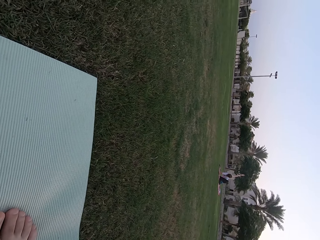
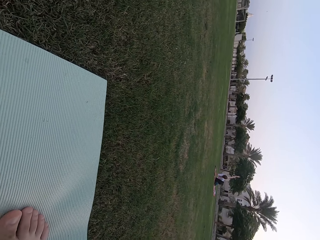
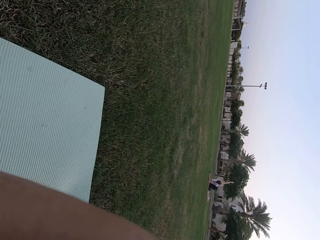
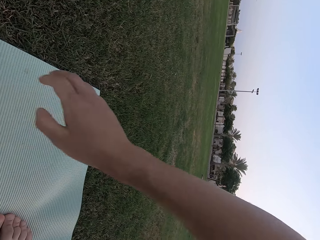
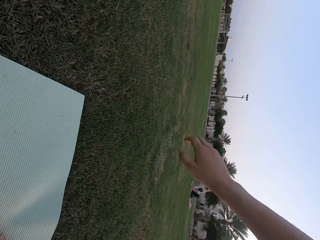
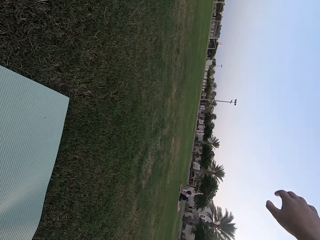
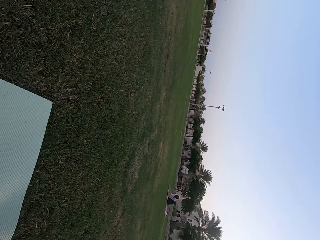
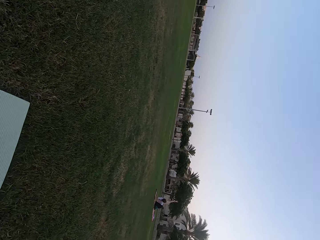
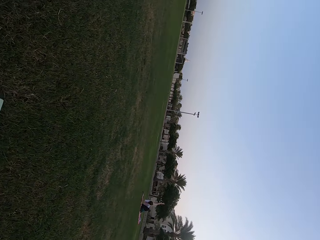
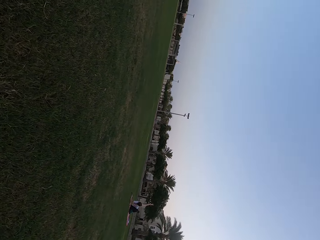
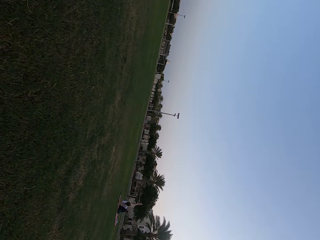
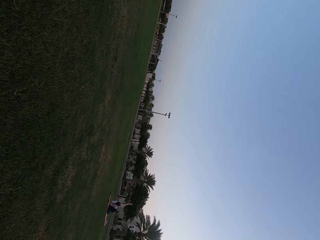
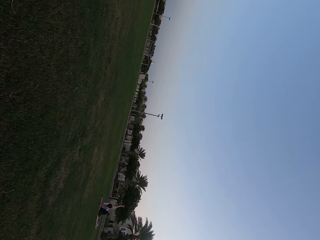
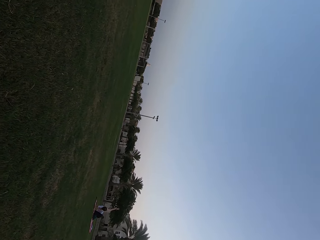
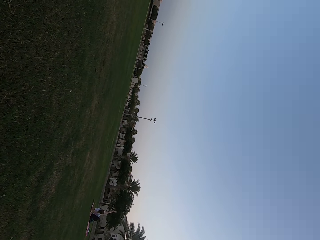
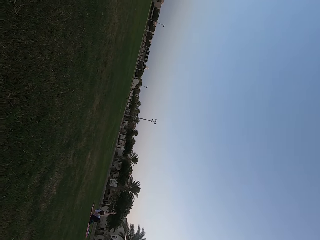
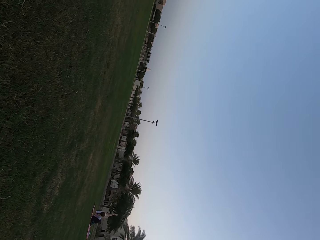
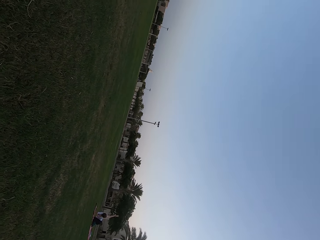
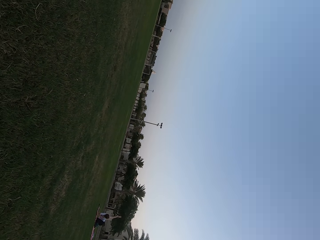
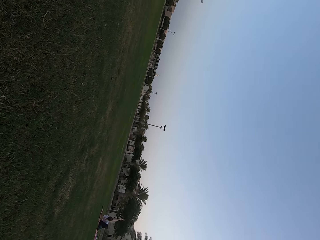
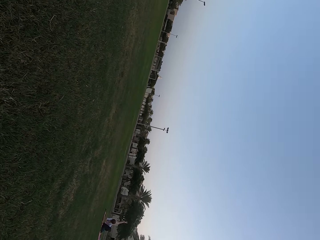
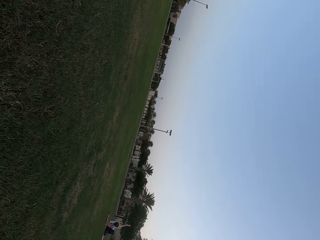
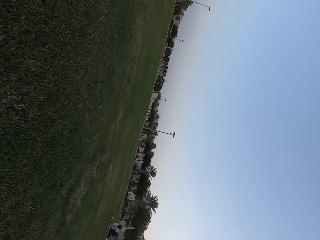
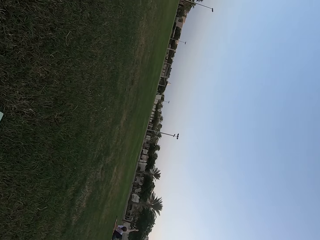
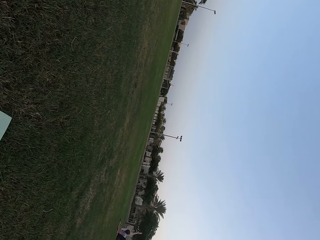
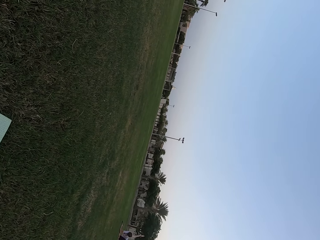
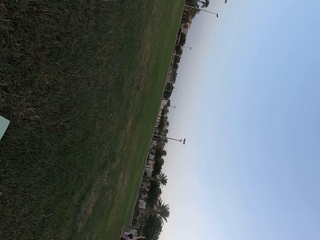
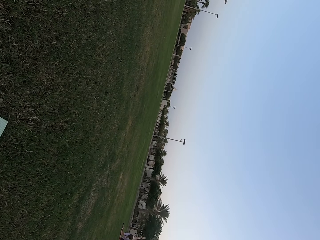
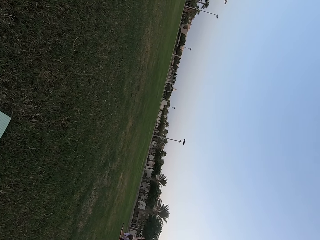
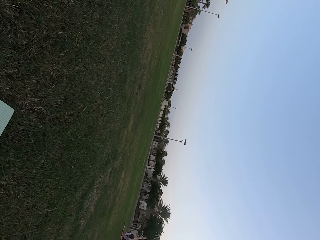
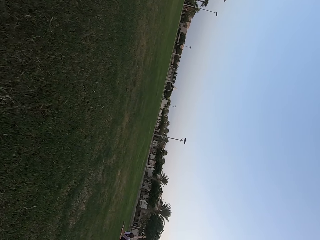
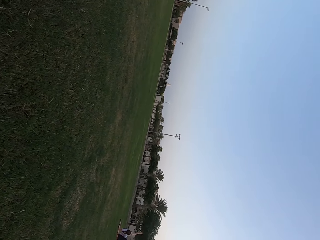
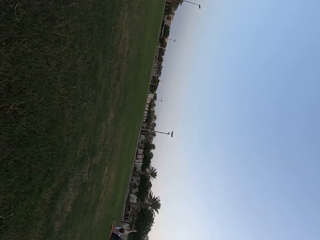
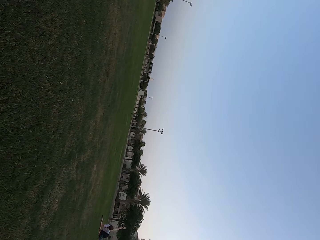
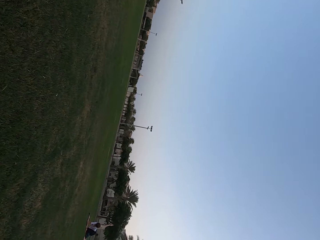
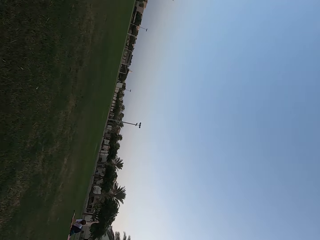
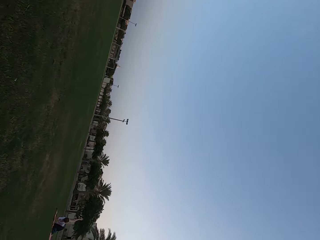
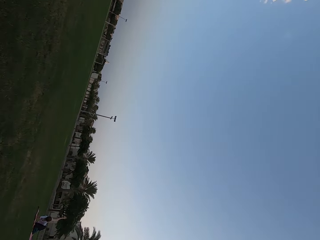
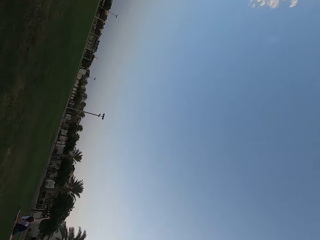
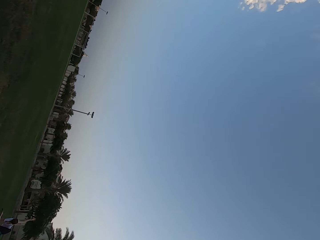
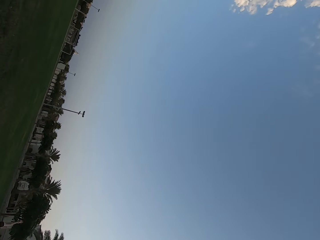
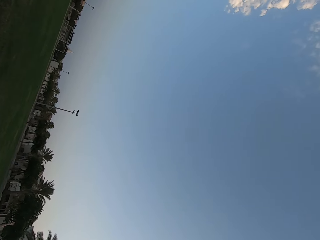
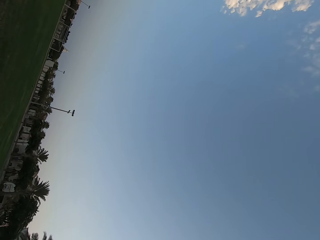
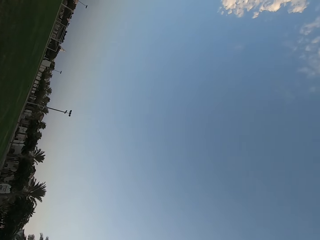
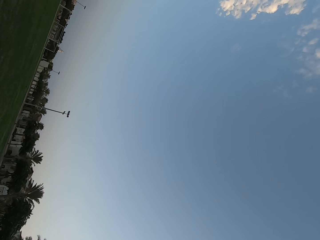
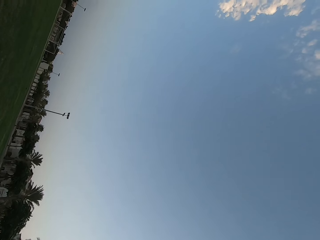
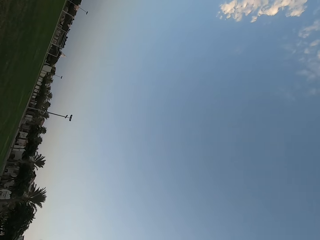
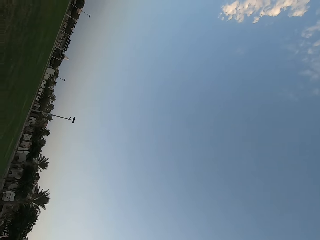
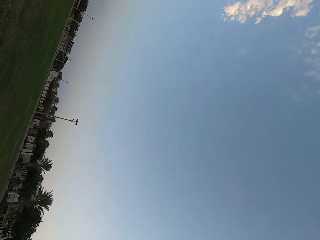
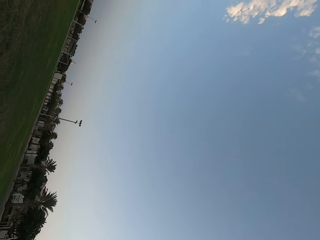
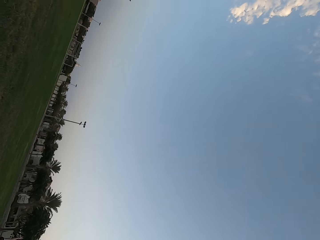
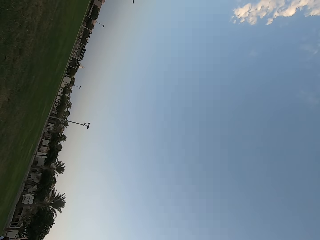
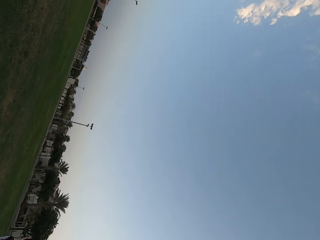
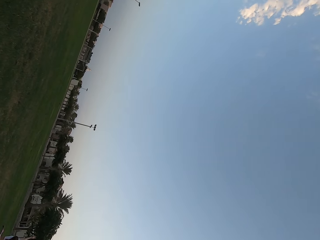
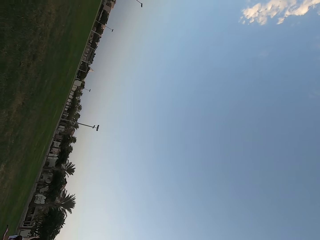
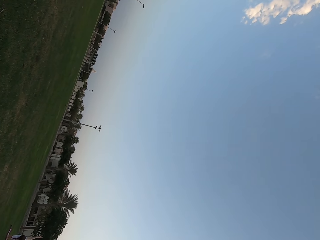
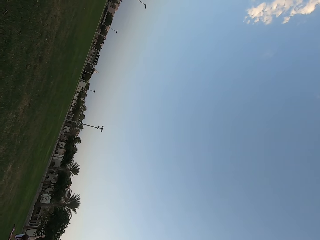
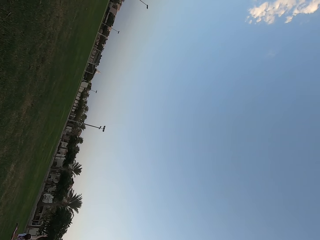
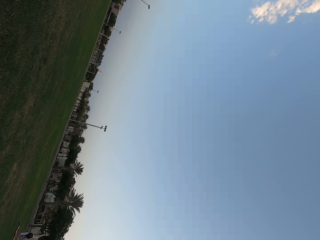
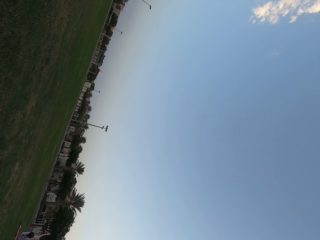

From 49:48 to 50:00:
The camera wearer moves his hand. He stares at a person on the field. He looks around the field.

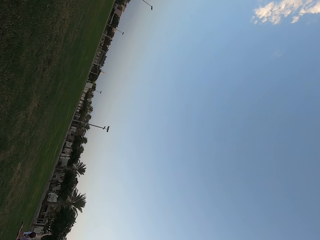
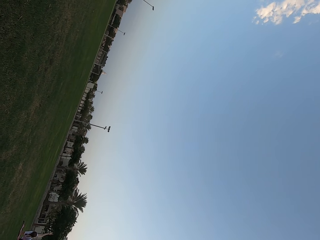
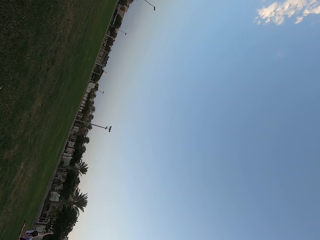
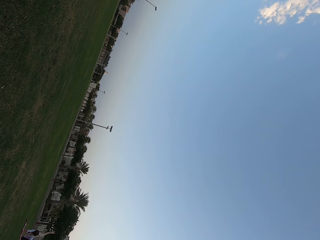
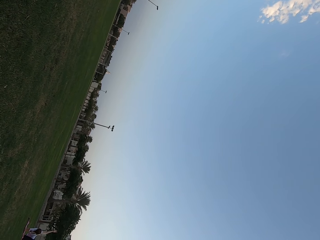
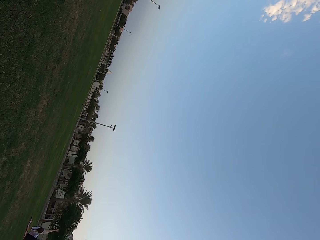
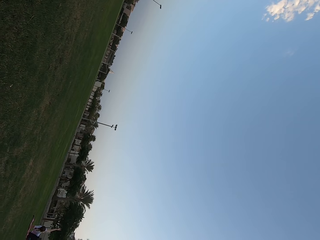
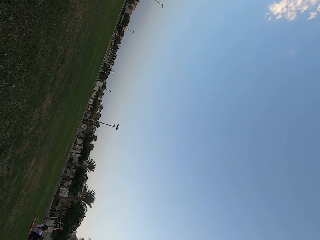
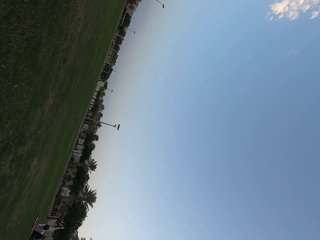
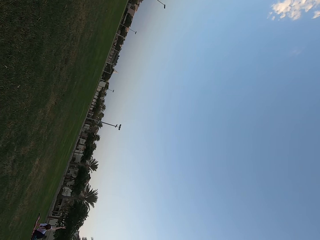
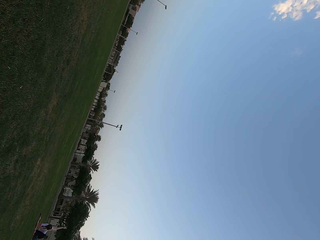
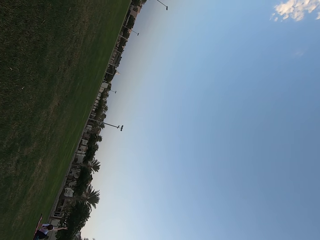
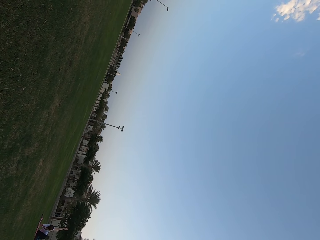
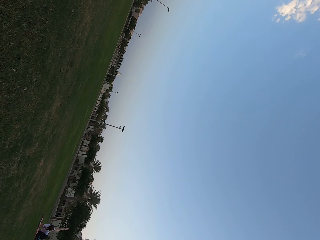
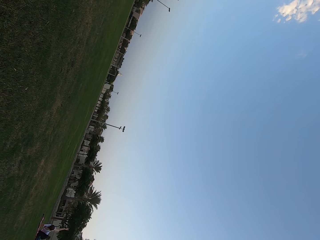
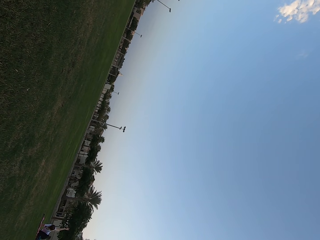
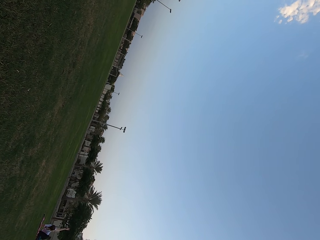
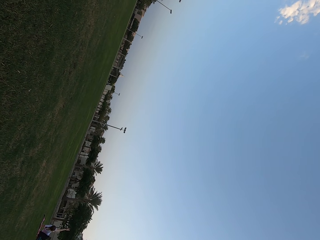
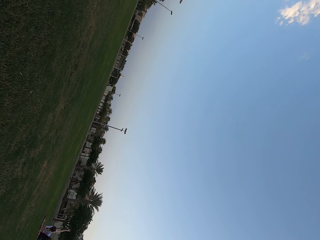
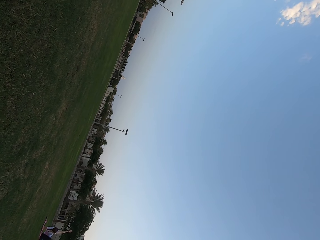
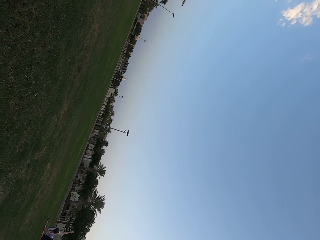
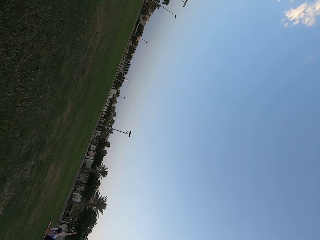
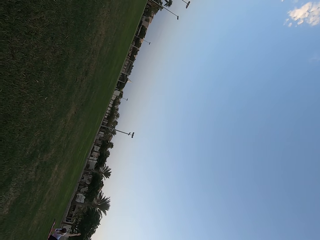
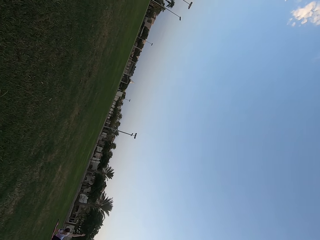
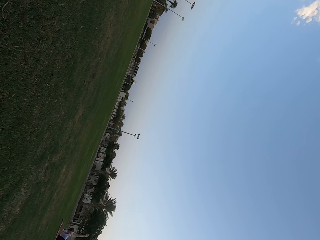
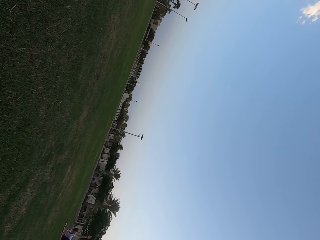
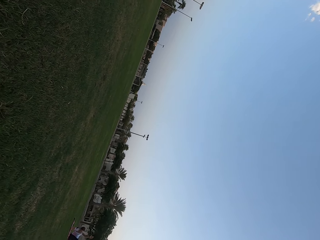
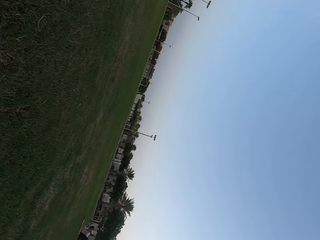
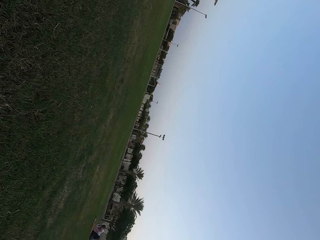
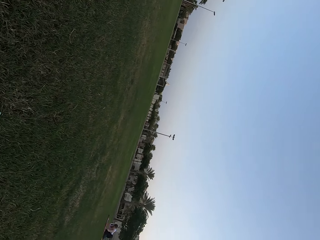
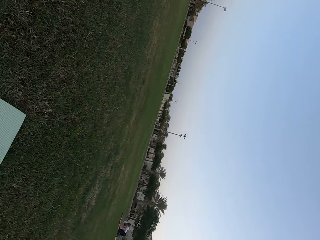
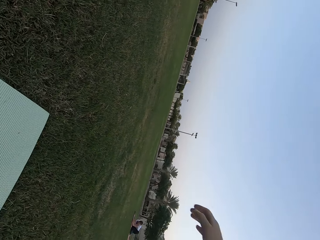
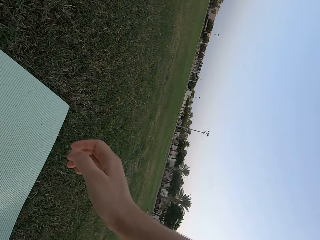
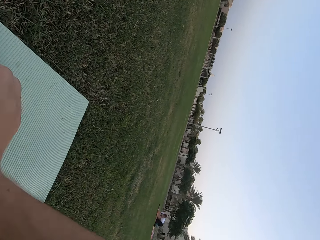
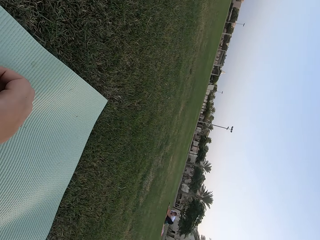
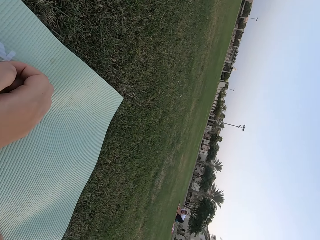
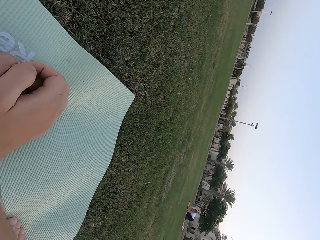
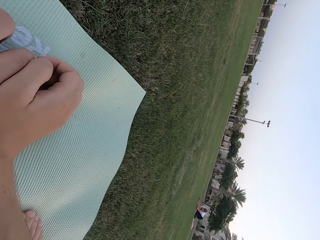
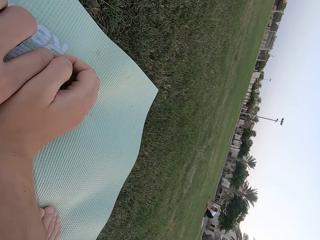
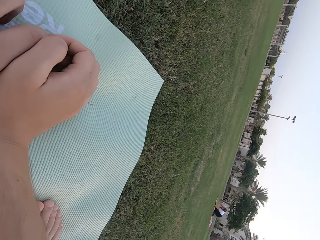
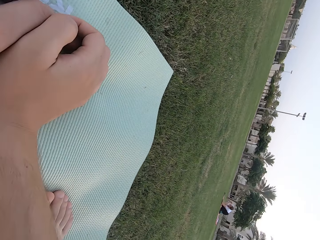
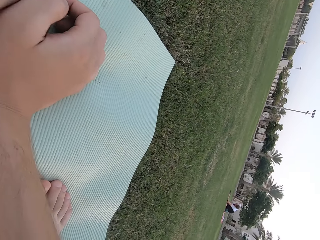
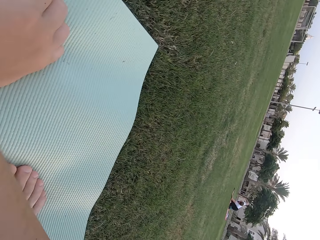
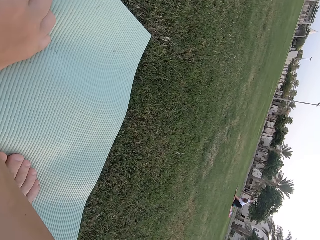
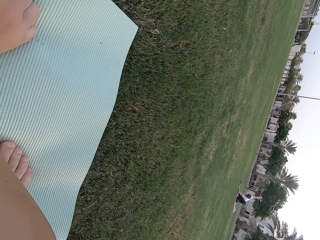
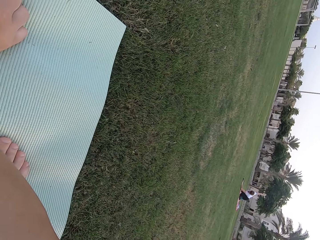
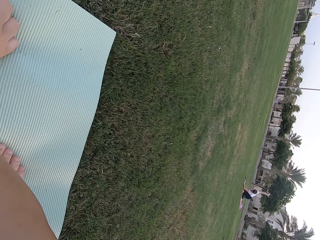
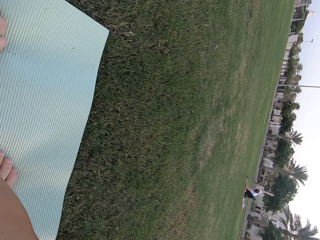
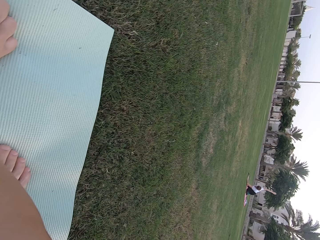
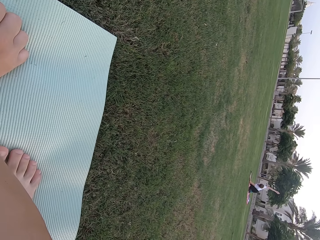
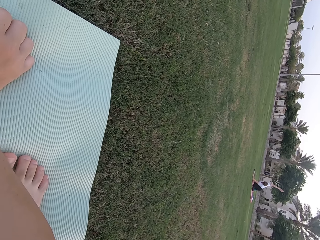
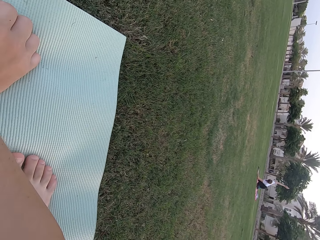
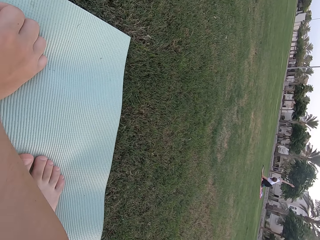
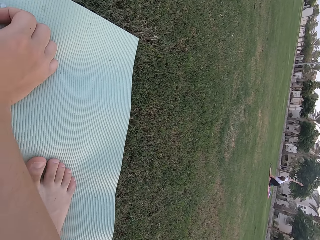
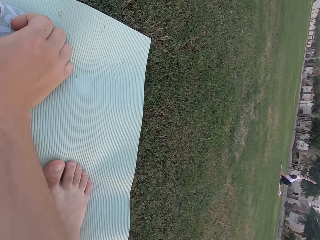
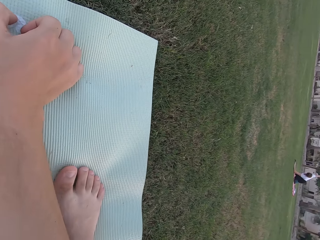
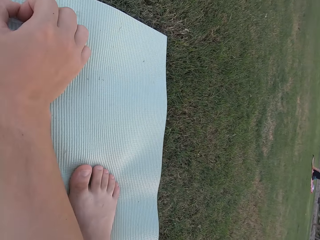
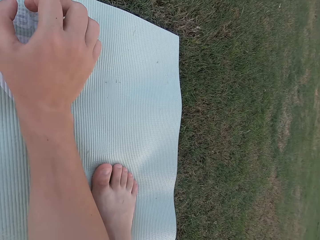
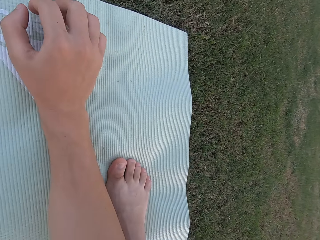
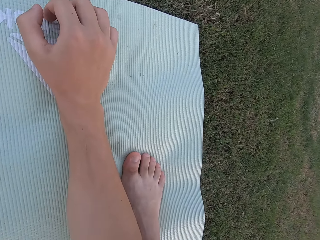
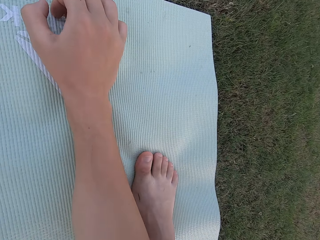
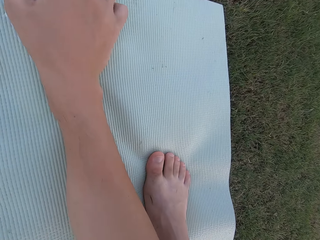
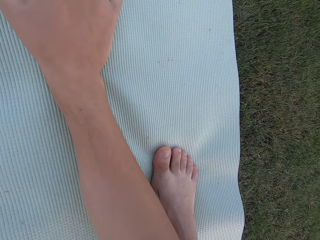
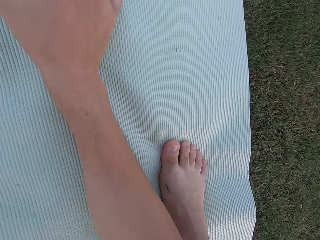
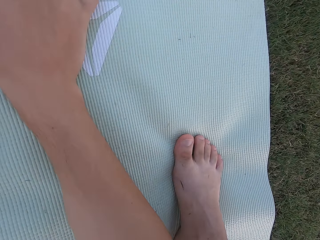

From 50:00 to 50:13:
The camera wearer stares at a person on the field. They look around the field. They stare at the person on the field. The person raises her hand upwards. The camera wearer looks around the field.
